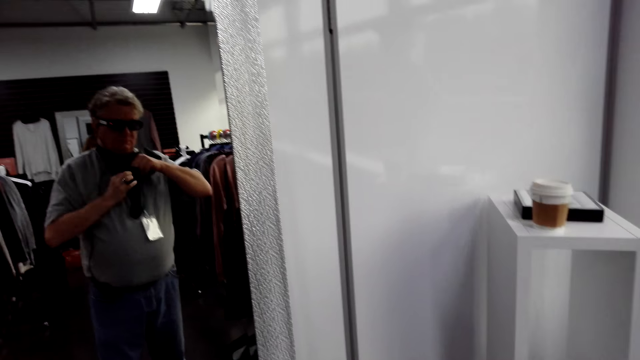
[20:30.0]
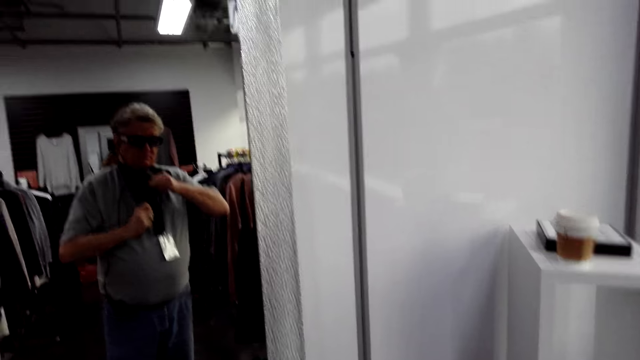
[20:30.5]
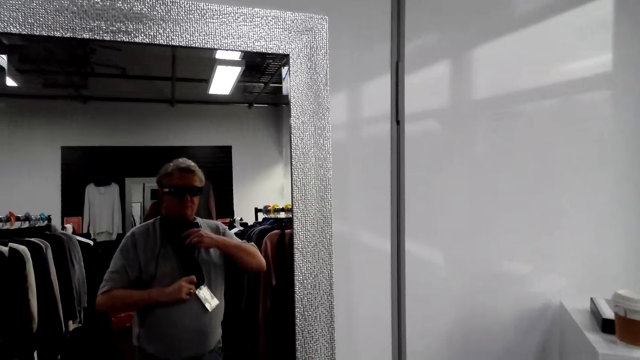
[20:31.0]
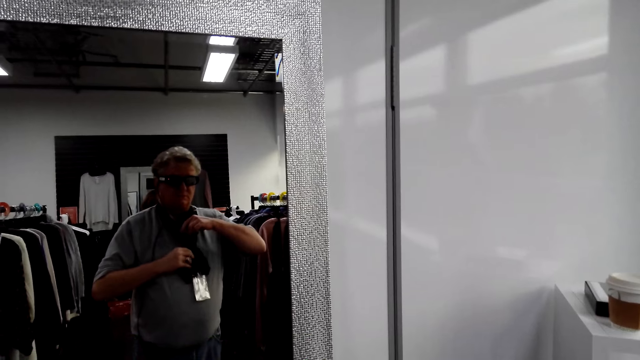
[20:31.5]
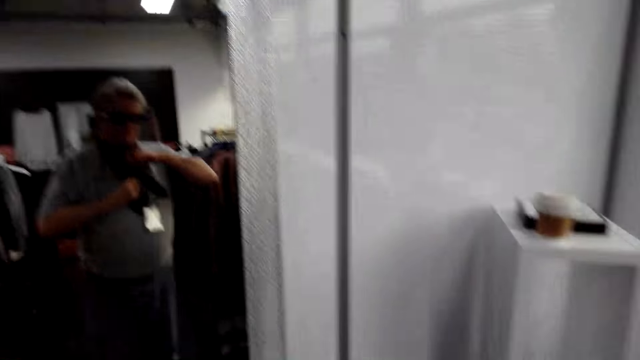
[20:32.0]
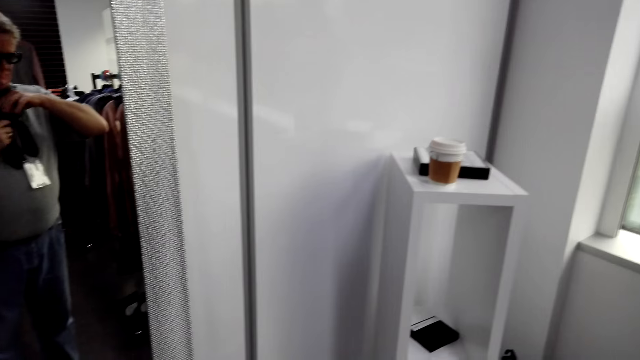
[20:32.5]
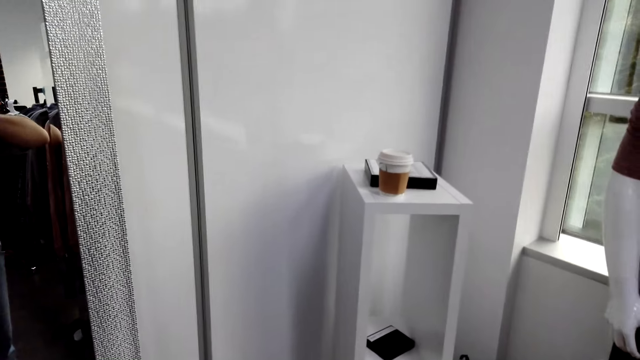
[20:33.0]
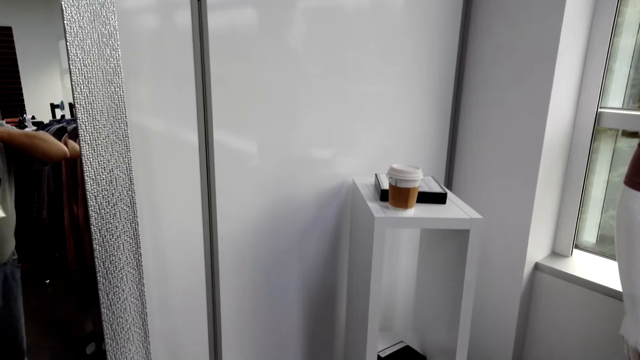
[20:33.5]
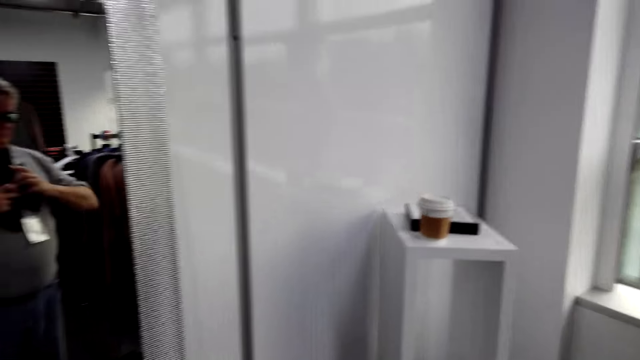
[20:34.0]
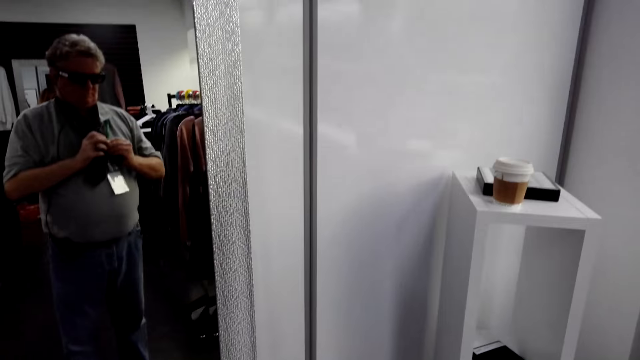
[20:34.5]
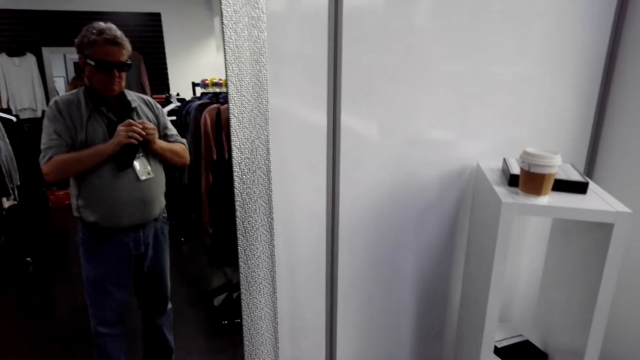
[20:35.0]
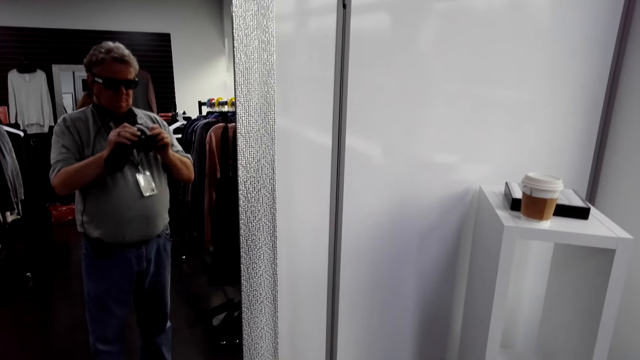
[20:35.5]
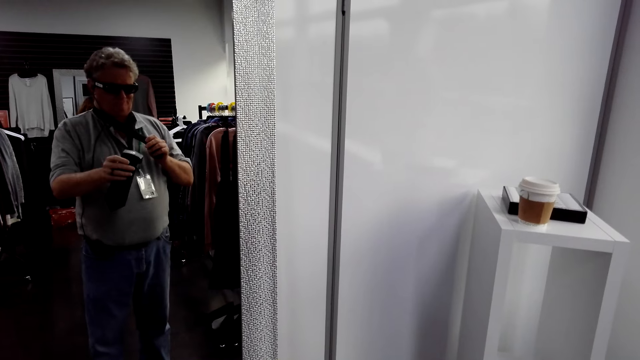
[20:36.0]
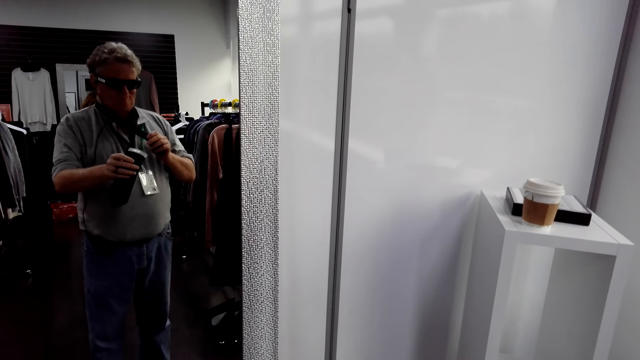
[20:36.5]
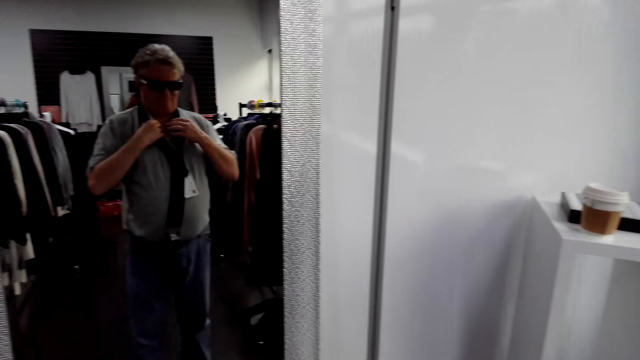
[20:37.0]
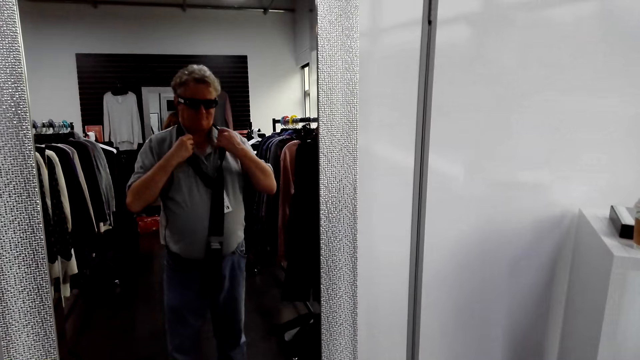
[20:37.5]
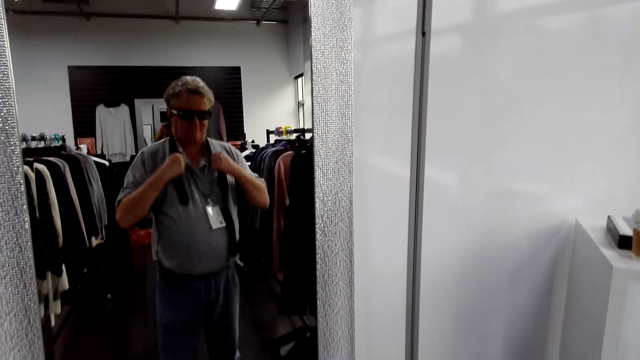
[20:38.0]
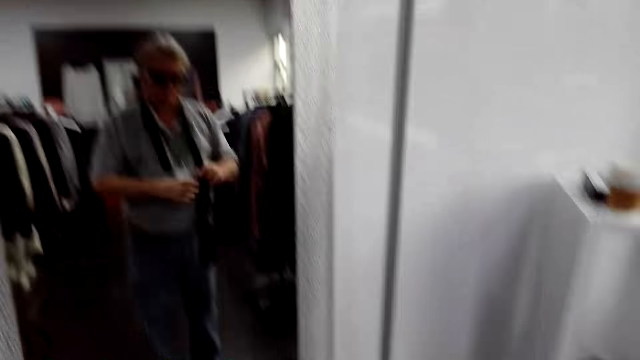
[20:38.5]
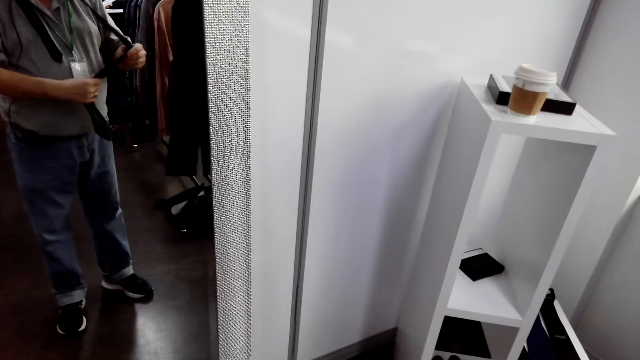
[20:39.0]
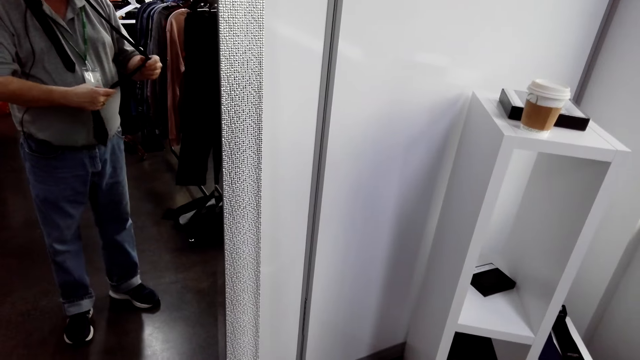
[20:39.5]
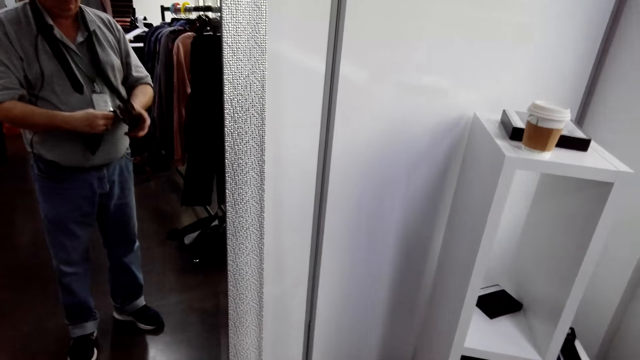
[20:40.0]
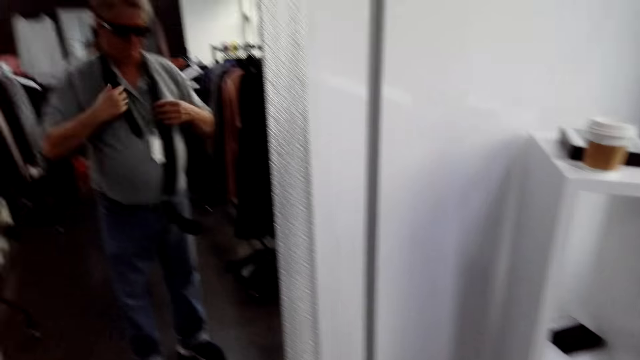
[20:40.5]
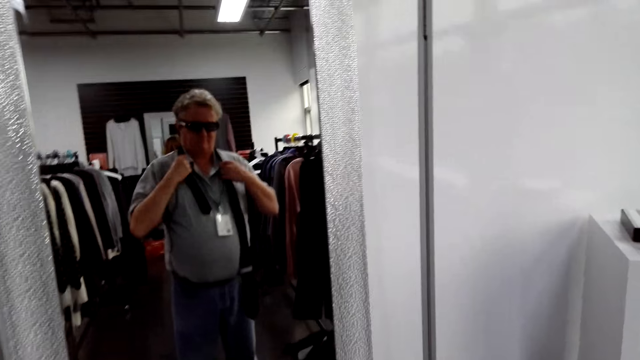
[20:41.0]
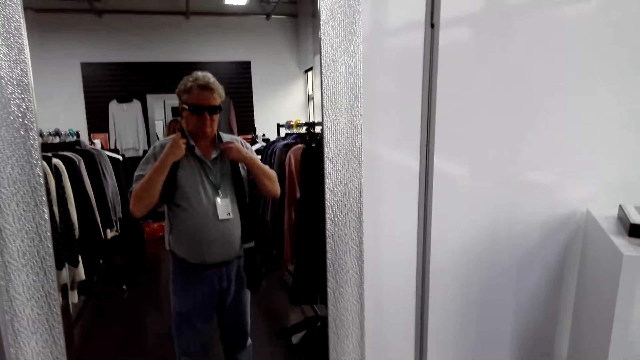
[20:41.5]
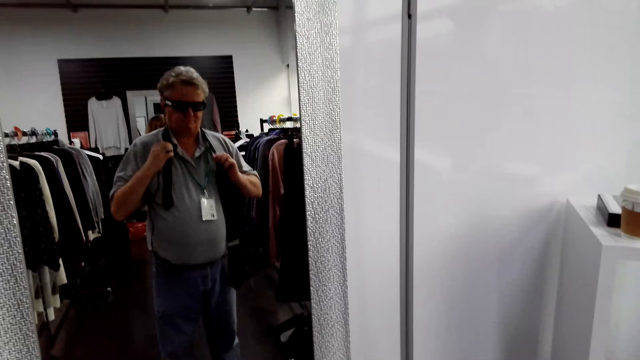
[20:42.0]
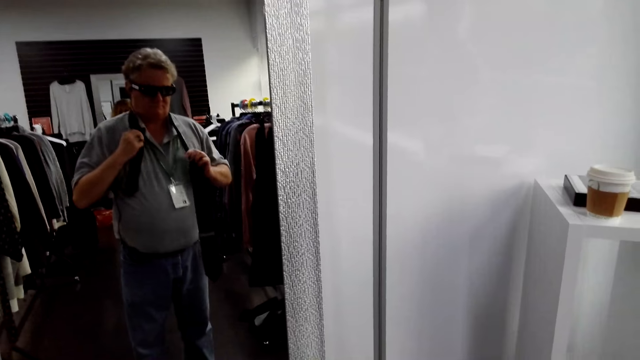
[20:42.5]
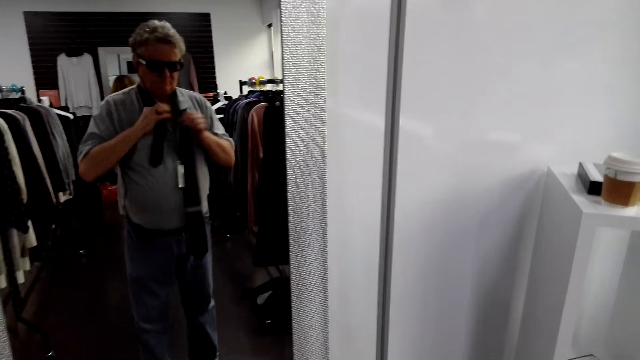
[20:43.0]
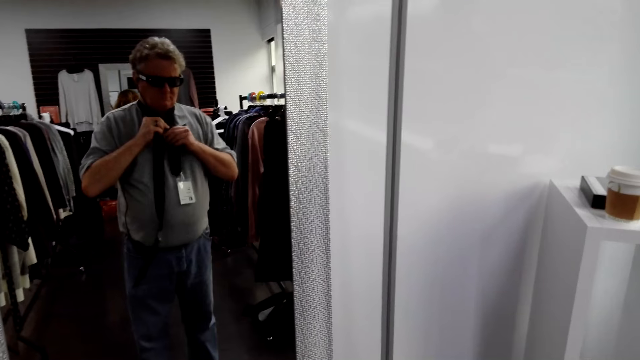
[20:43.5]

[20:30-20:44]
The camera wearer turns to the side. They tie a tie on the neck. They turn to the side. They tie the tie on the neck. They hold the tie on the neck. They turn to the side. They tie the tie on the neck.

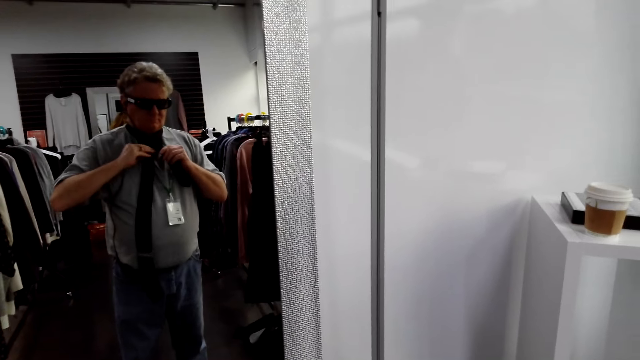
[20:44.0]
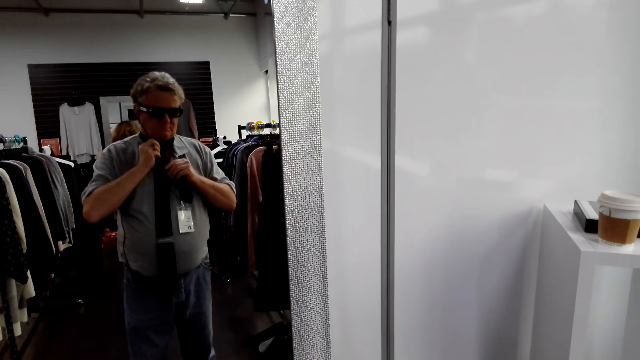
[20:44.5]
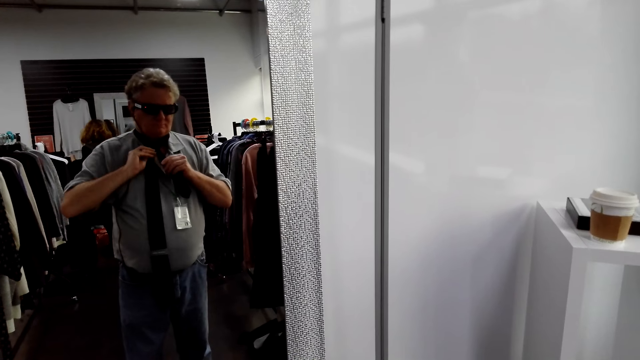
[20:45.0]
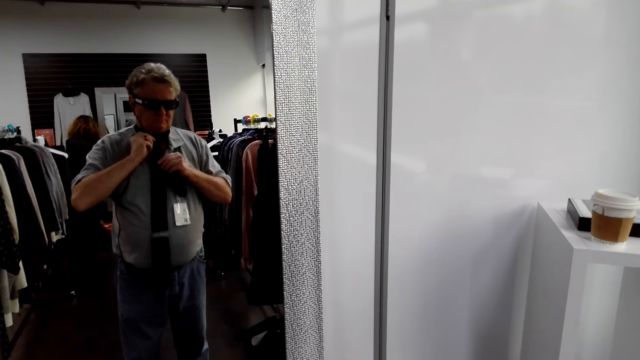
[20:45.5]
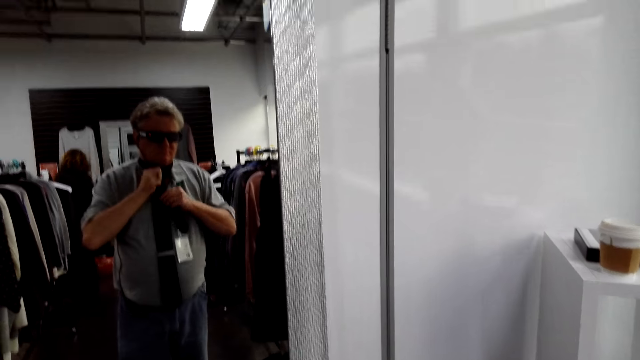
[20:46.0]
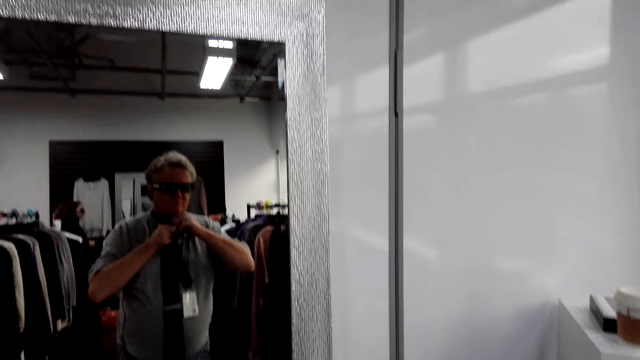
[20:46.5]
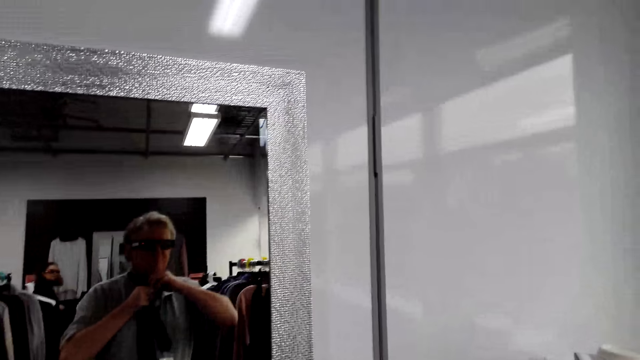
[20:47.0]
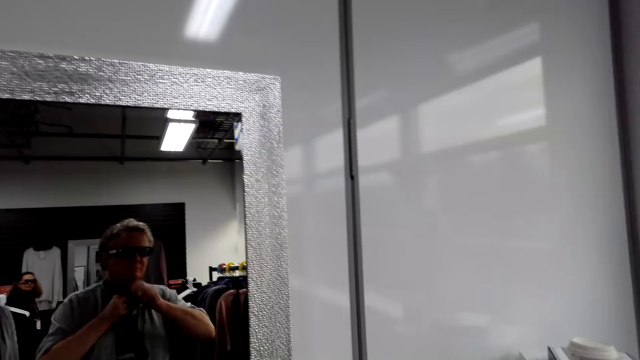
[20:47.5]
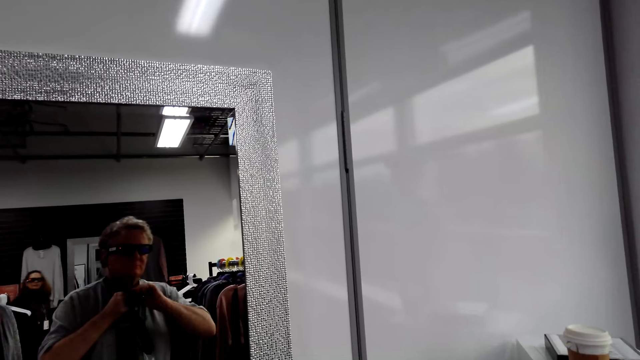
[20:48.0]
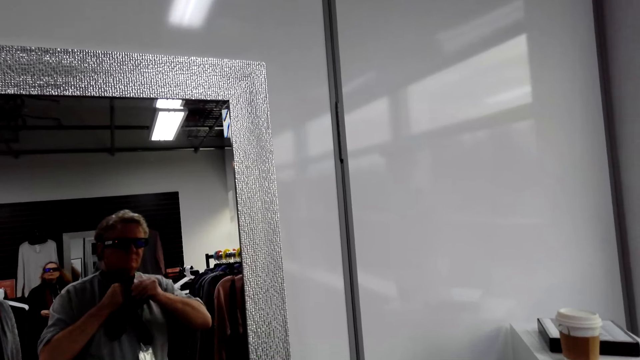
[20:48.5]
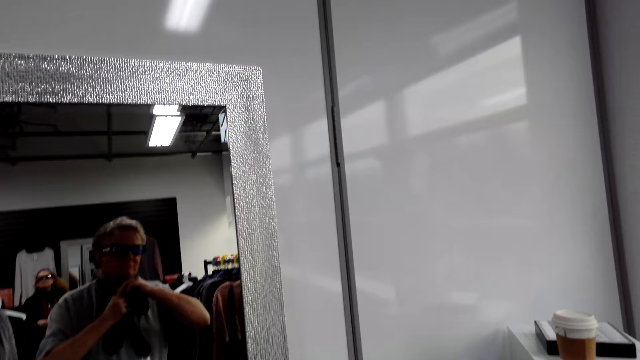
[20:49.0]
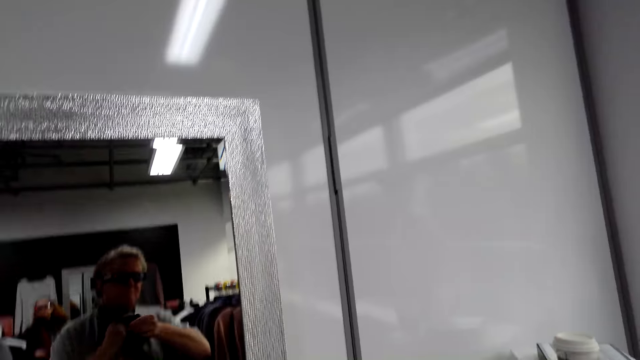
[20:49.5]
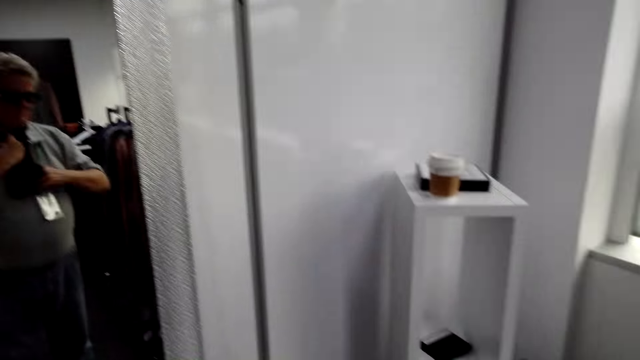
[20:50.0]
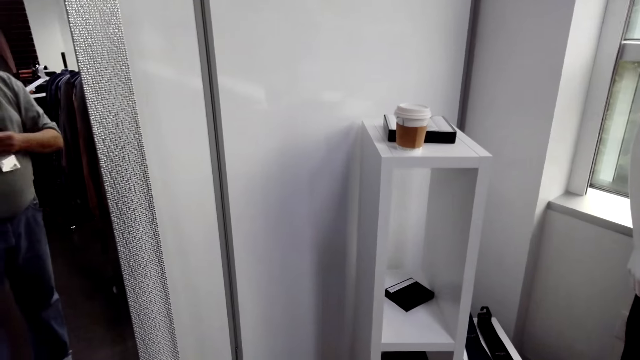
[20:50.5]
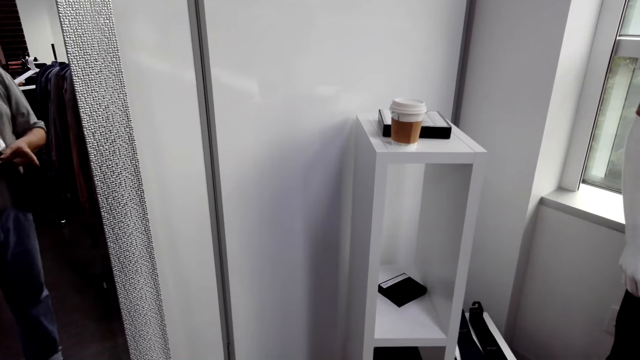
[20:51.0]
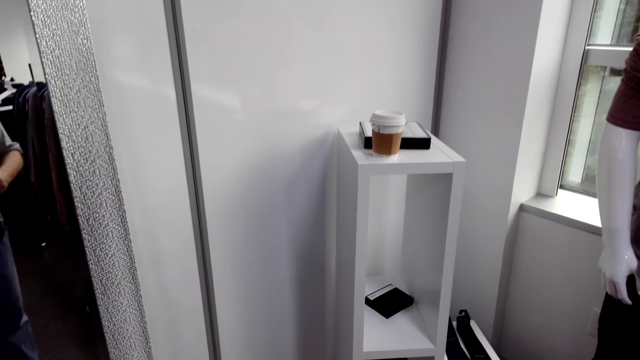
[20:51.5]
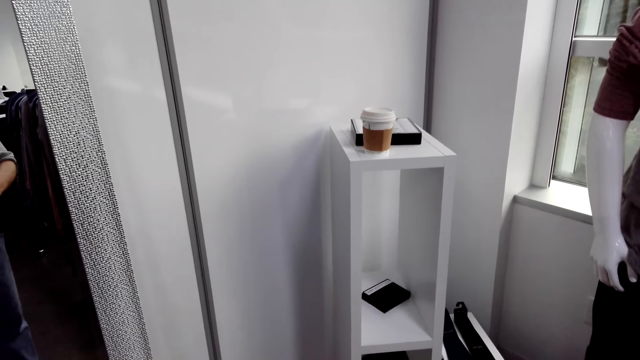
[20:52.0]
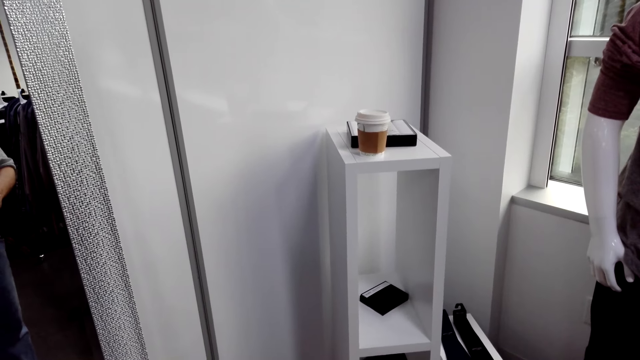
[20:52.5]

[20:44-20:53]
The camera wearer ties a tie on the neck. They turn to the side. They tie the tie on the neck. They turn to the side.
